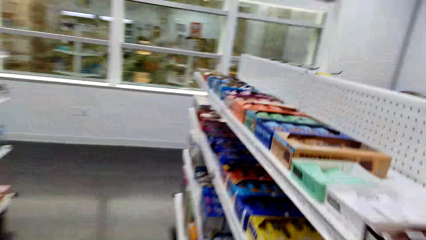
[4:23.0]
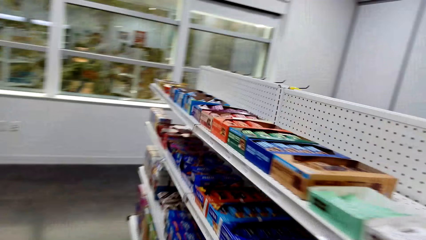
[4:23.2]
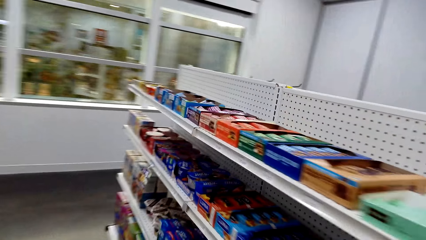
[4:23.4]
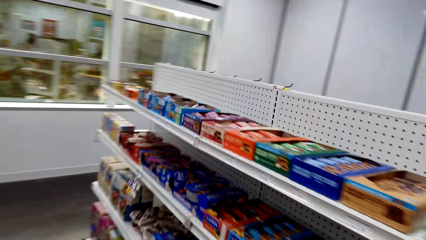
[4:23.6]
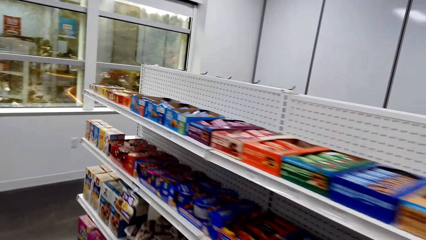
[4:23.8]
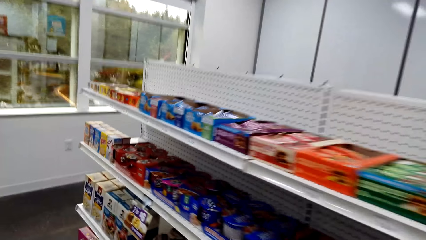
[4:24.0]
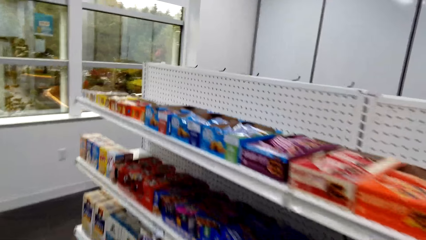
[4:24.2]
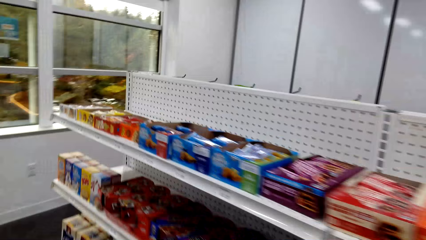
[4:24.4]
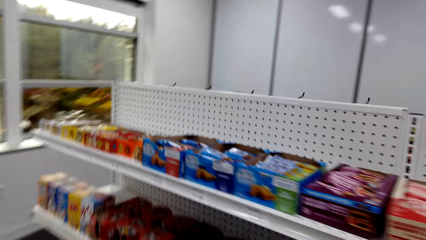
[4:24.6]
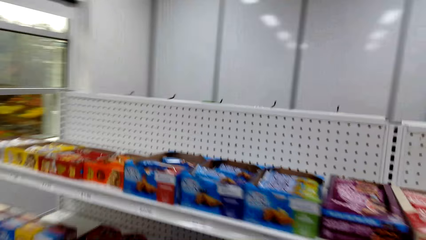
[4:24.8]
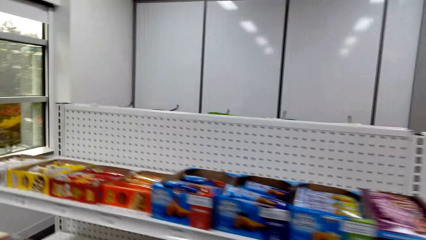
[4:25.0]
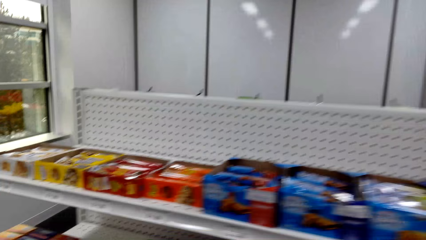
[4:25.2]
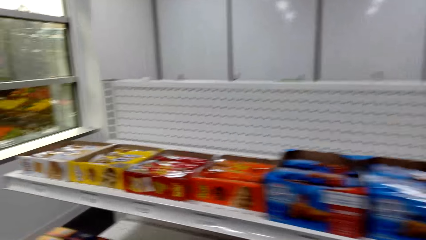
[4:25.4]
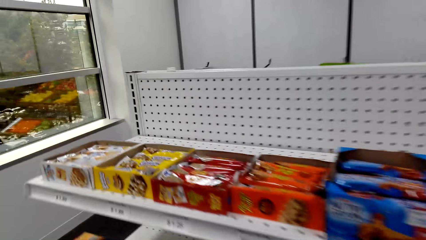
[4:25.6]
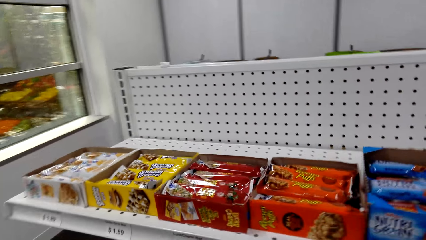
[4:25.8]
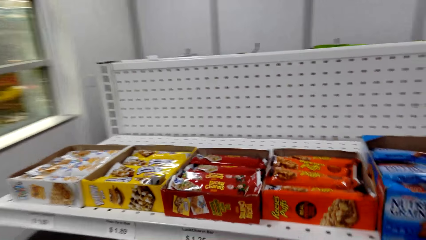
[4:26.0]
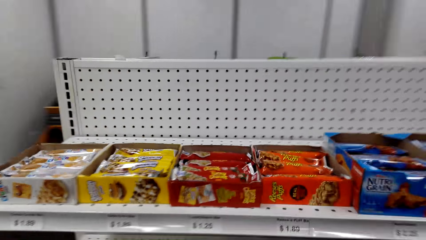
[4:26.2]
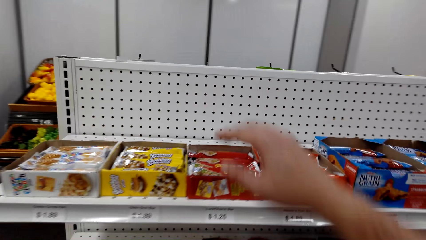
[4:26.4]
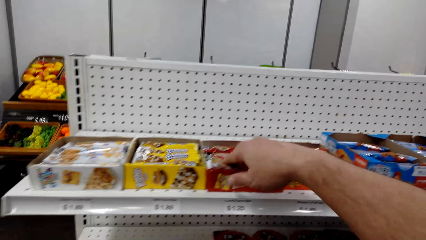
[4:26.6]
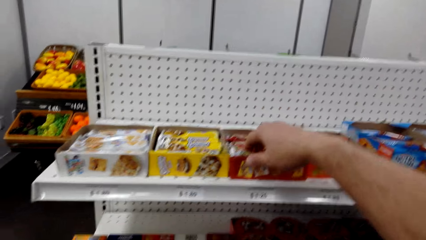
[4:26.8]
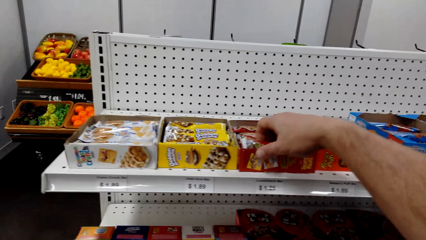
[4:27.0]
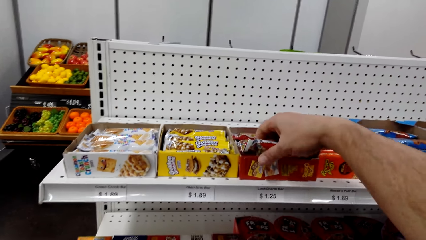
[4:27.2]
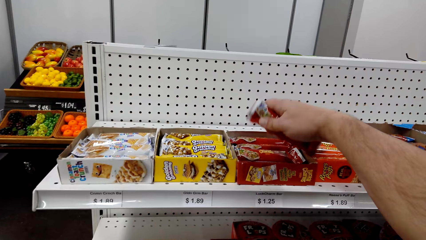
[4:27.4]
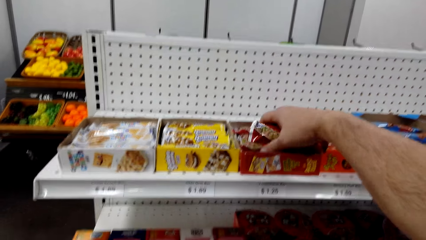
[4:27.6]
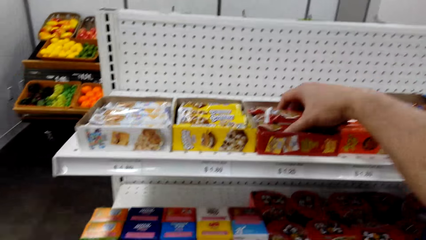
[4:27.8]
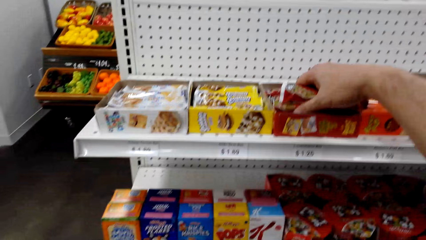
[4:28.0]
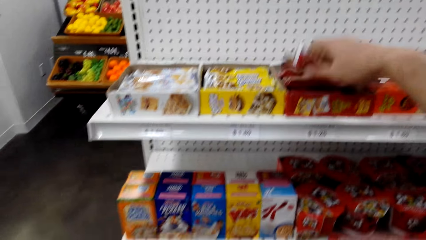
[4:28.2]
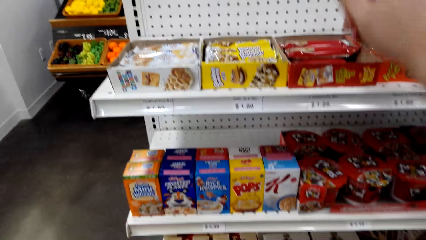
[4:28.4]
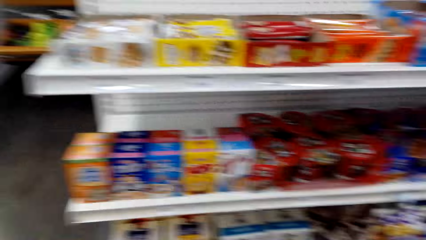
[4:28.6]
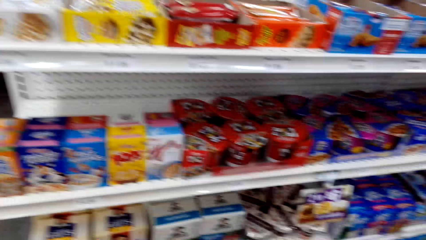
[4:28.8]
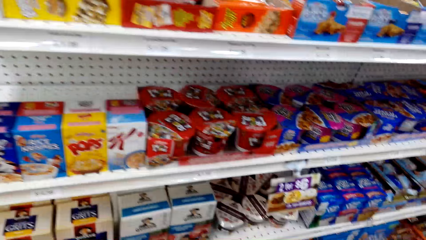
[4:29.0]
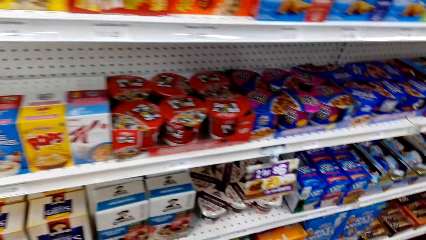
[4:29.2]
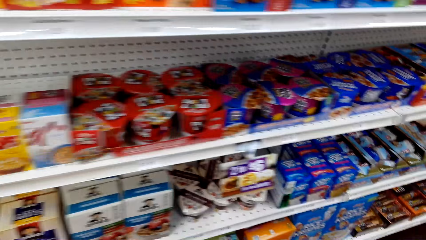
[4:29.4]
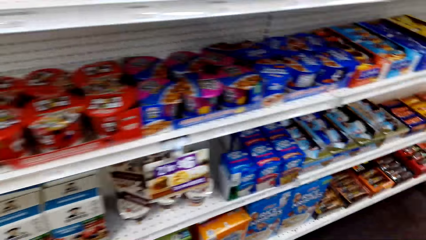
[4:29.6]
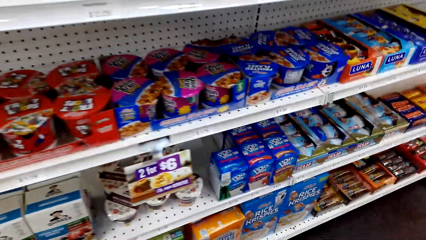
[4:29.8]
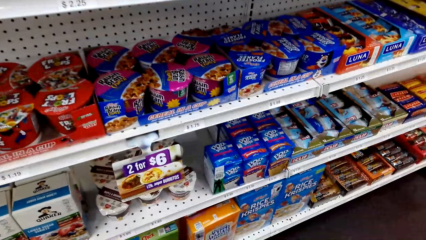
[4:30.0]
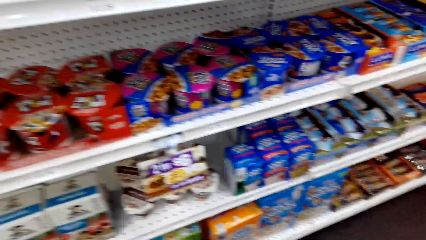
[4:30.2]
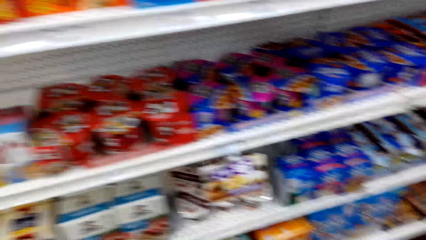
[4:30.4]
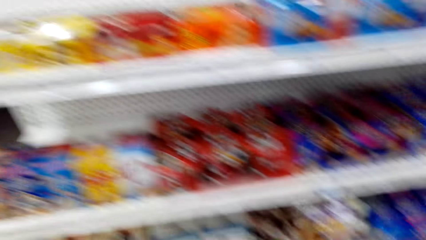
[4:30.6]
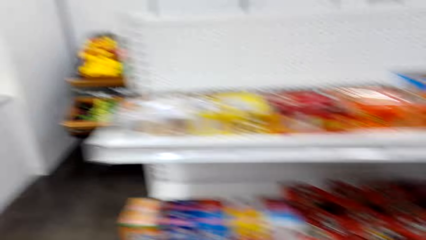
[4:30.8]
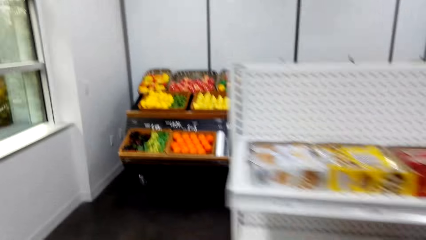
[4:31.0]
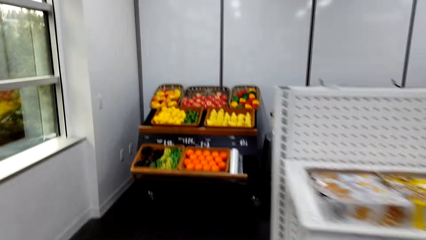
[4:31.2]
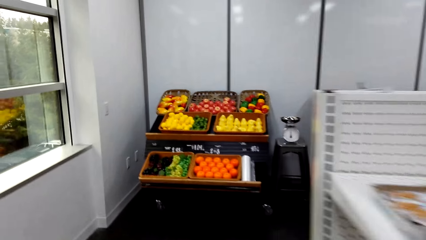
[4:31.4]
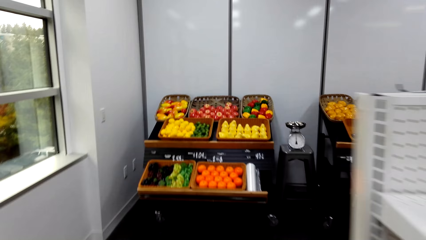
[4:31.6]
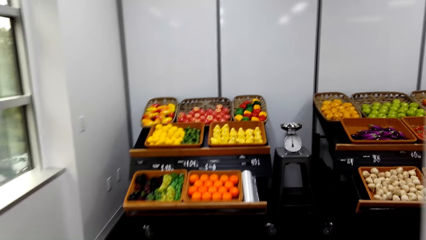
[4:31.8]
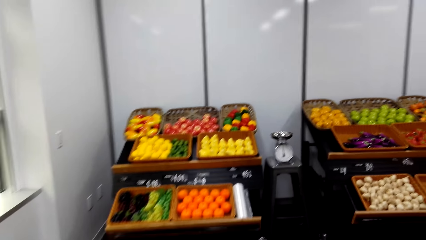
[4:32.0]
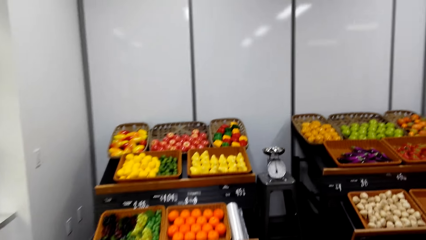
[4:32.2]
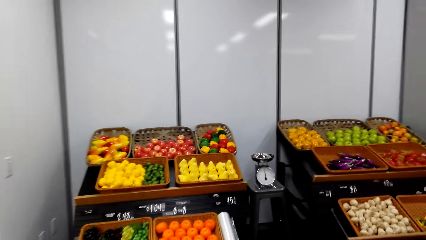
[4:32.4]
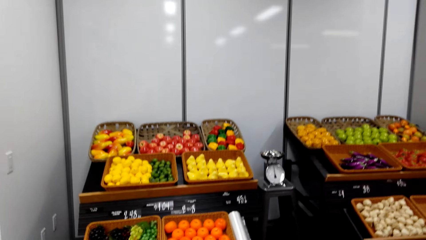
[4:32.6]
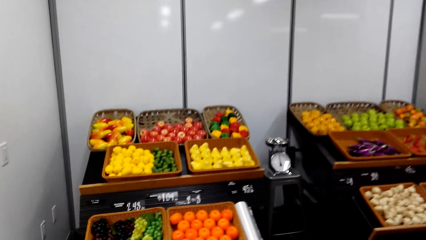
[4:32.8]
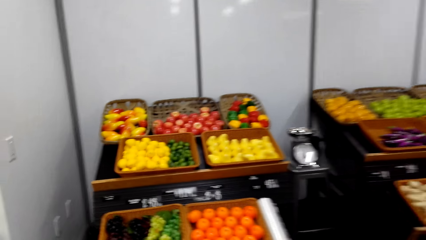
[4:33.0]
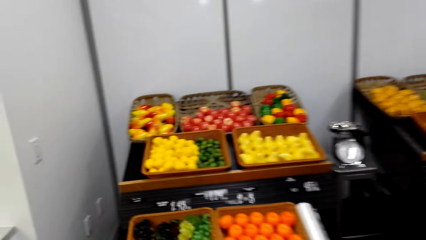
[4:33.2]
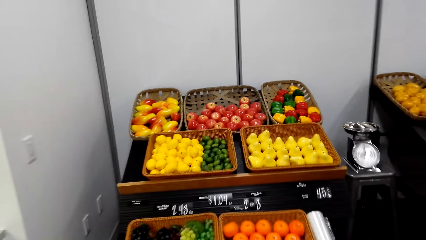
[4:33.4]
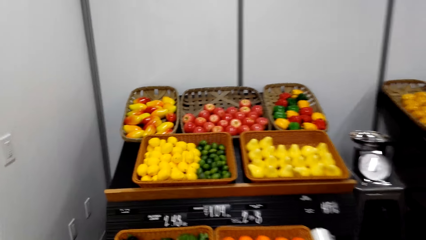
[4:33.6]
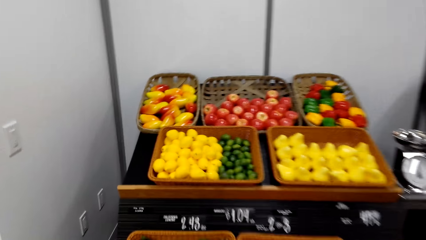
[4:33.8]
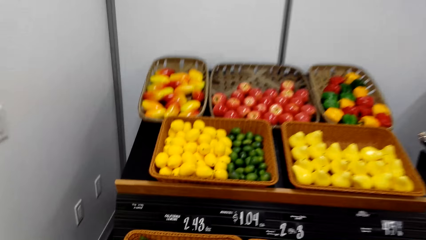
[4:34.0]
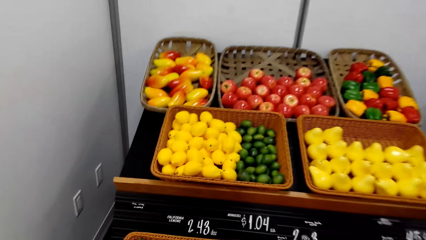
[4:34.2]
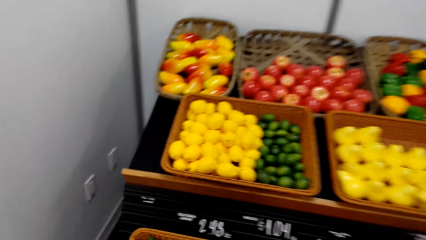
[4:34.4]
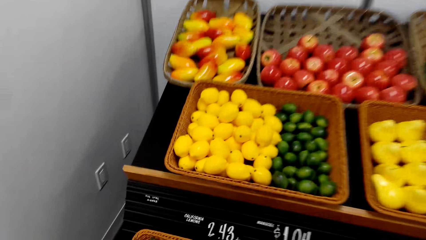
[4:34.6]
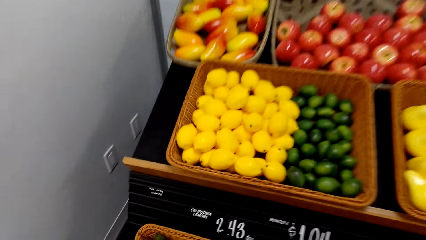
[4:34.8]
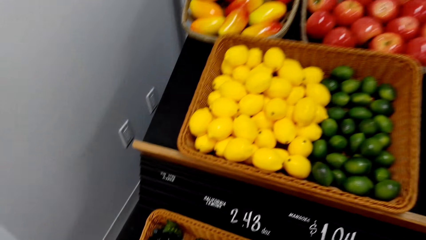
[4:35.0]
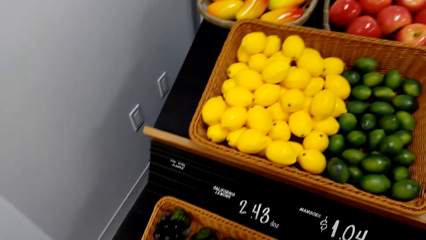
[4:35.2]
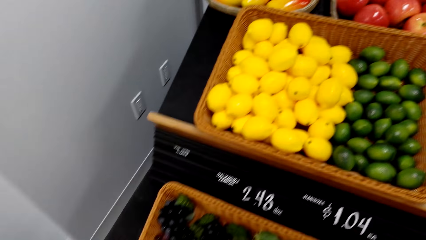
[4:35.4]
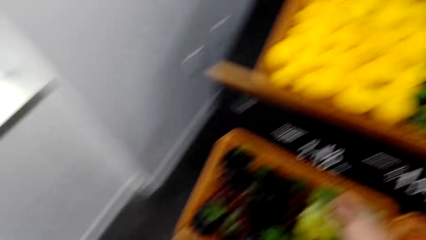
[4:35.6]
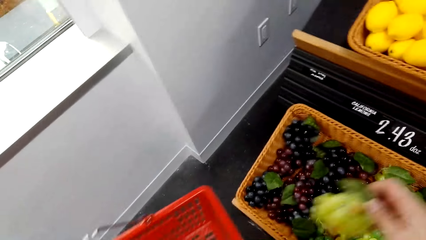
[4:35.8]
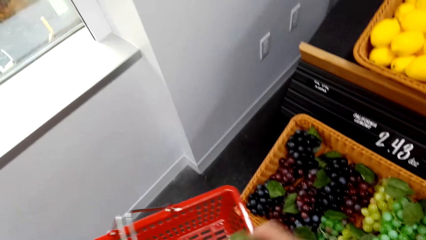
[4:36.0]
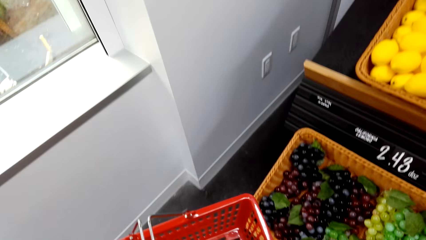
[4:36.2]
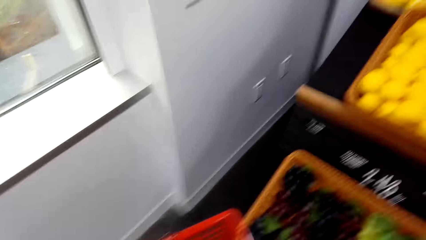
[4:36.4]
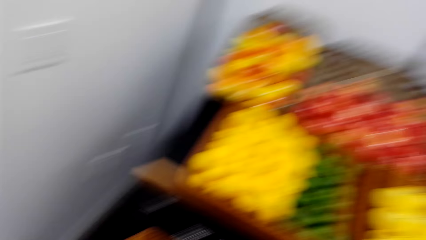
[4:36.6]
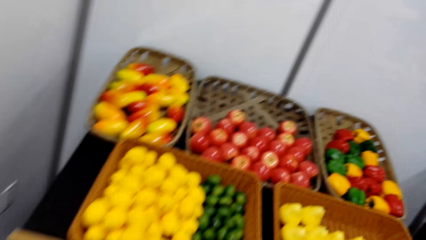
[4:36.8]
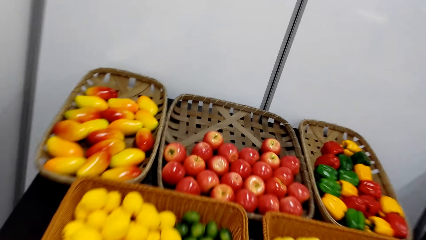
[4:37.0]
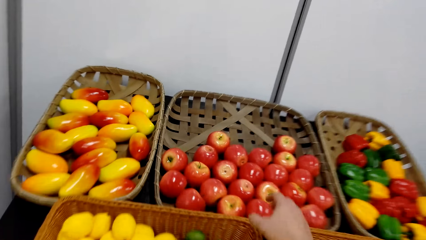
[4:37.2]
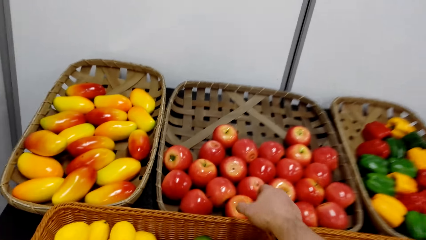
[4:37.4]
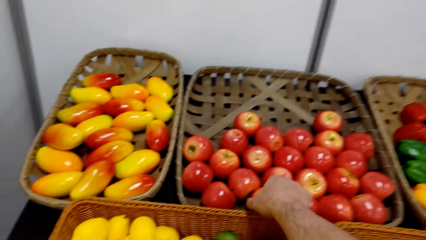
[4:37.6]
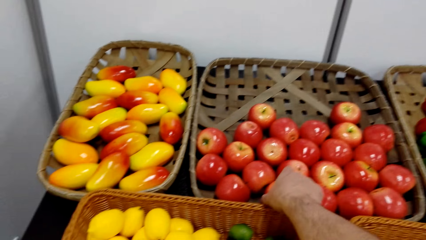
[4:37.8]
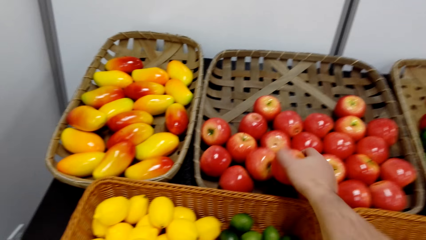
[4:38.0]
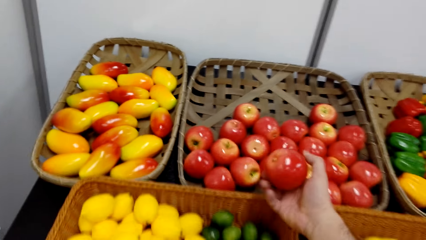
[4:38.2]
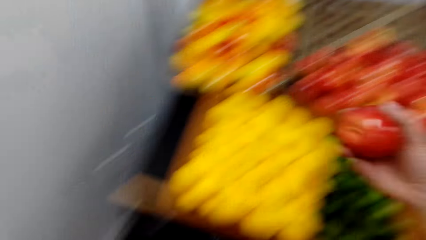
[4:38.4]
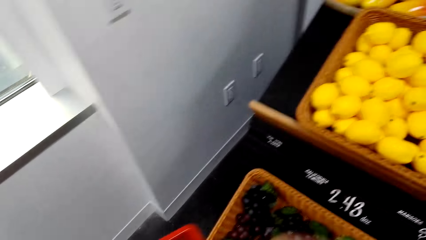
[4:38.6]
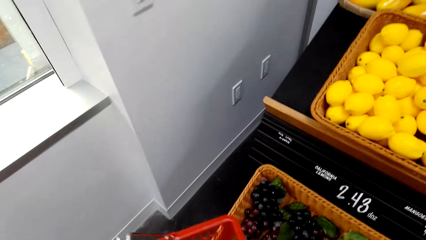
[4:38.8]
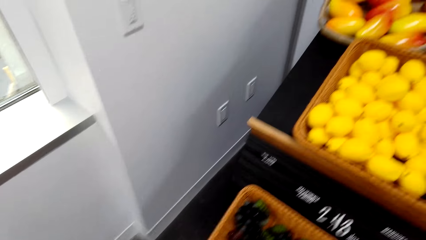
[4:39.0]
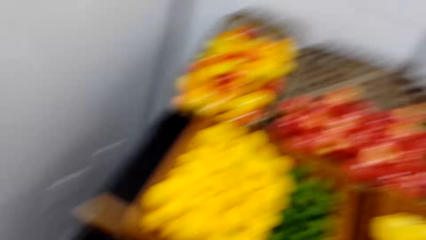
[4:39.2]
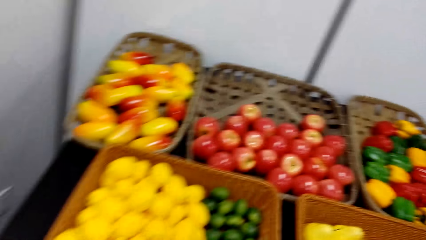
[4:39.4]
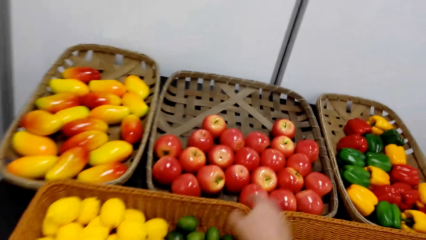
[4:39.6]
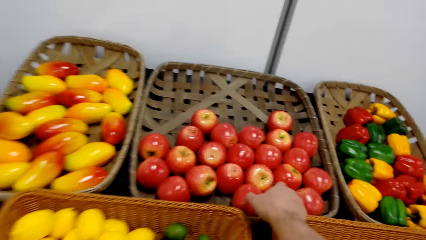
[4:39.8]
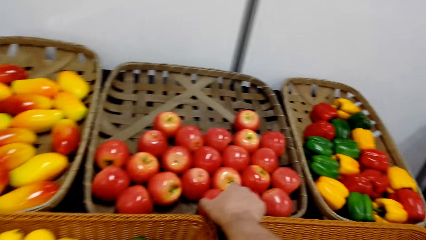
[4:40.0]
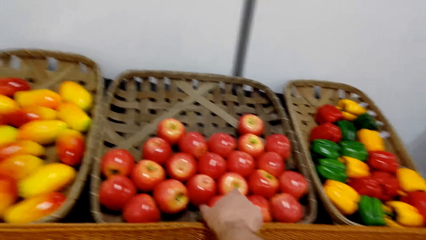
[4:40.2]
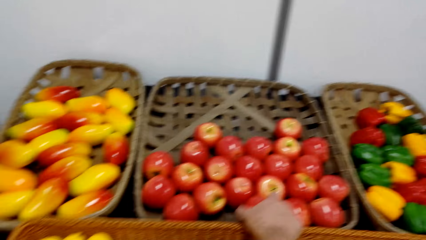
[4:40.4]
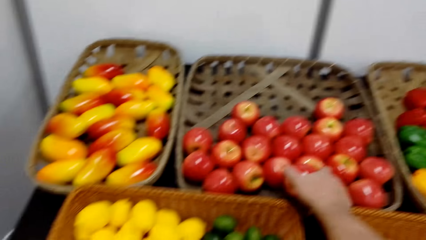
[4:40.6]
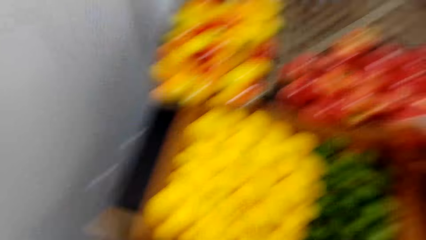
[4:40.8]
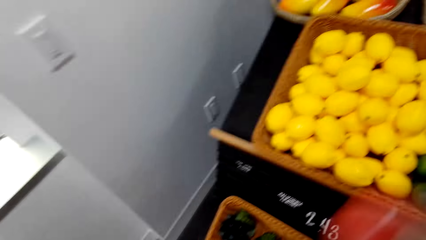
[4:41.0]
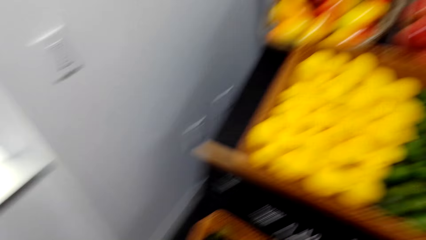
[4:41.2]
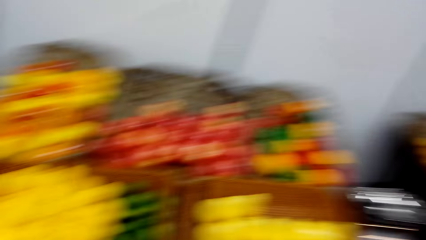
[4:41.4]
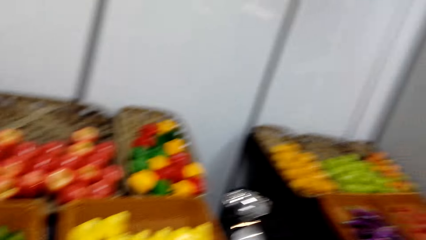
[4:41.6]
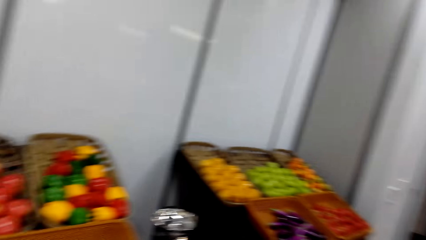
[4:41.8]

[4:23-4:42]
The camera wearer moves around the supermarket. They pick the cookie on a shelf. They place the cookie in the basket trolley or shopping basket. They move around the supermarket. They pick grapes in a crate. They put berries in the shopping basket. They pick an apple and put the apple in the shopping basket. They pick another apple and put the apple in the shopping basket.
